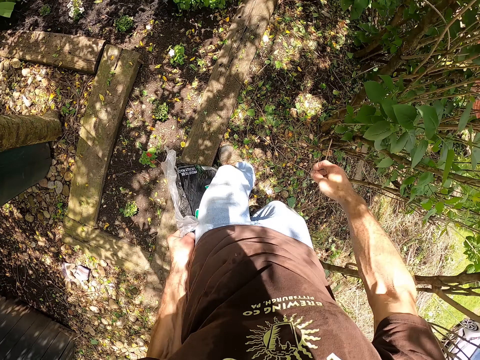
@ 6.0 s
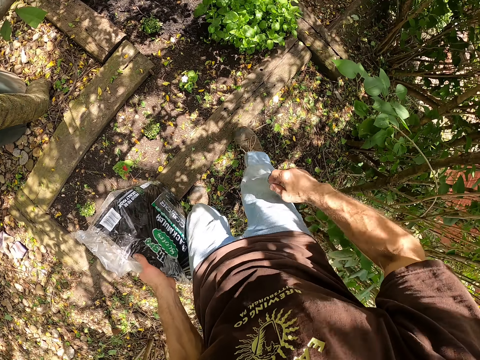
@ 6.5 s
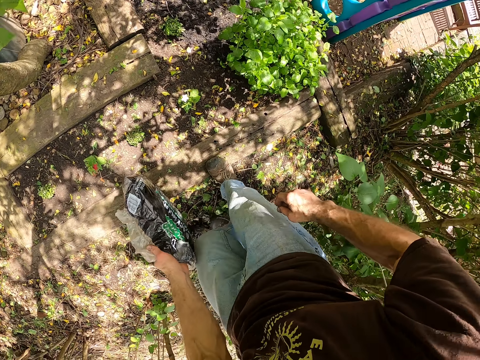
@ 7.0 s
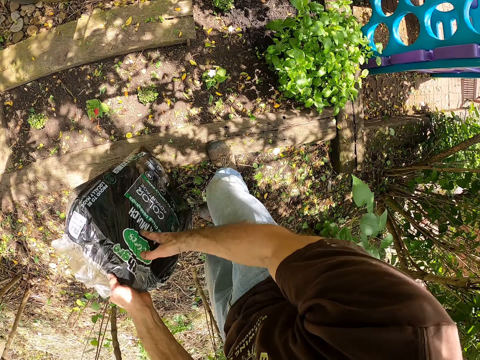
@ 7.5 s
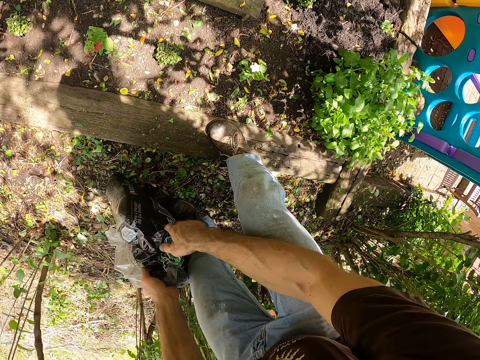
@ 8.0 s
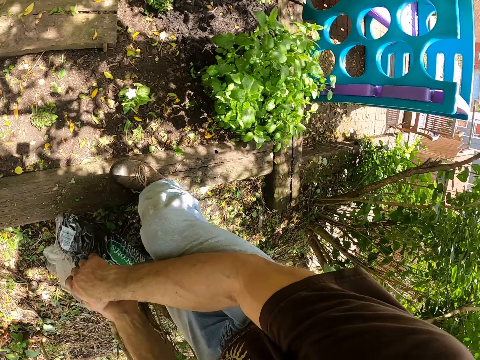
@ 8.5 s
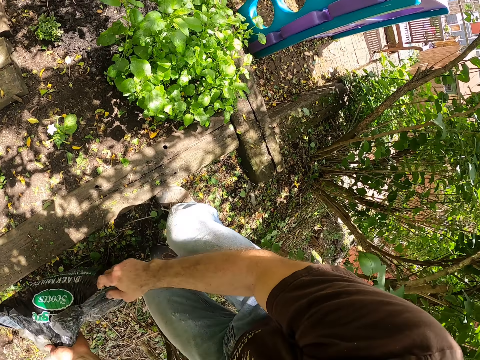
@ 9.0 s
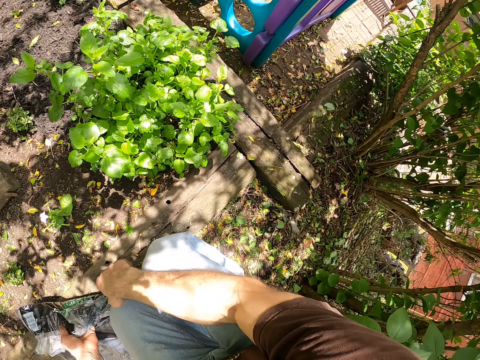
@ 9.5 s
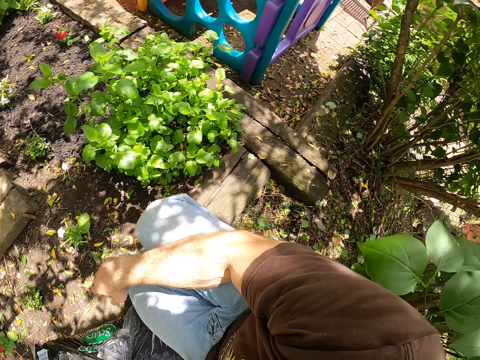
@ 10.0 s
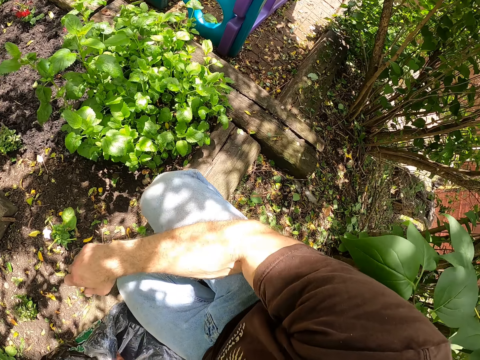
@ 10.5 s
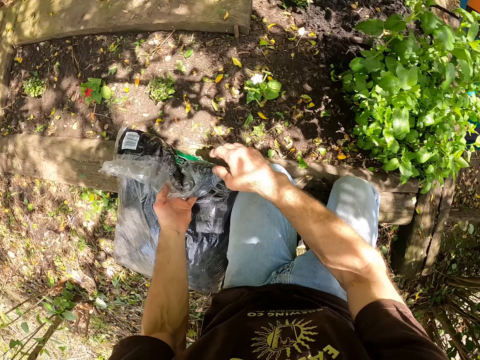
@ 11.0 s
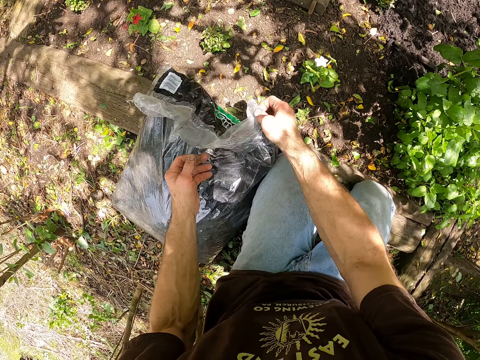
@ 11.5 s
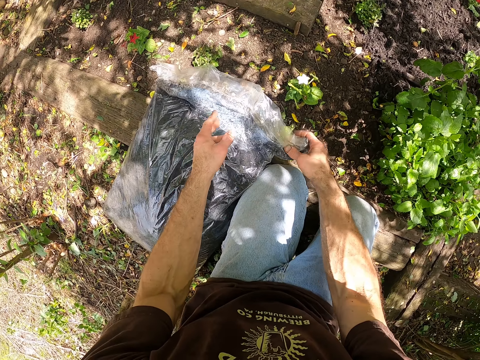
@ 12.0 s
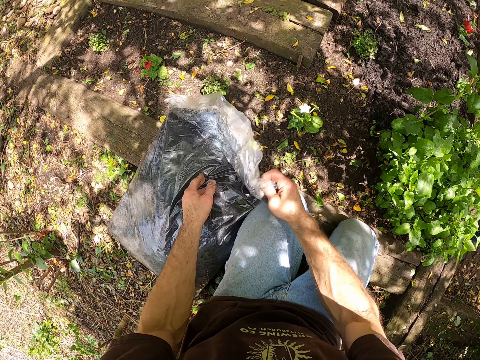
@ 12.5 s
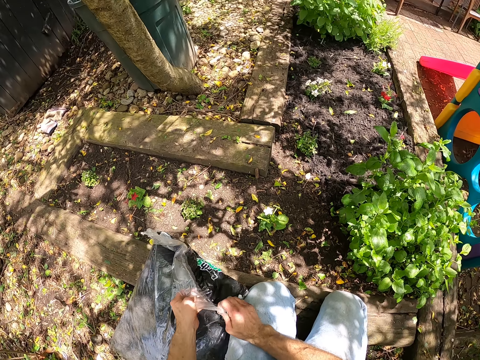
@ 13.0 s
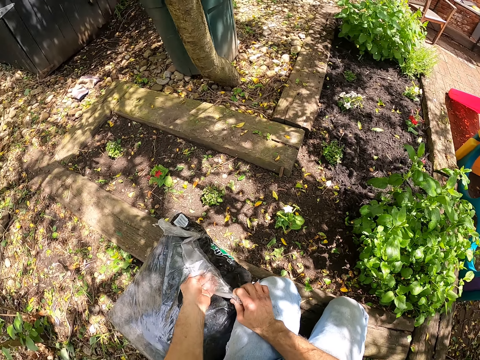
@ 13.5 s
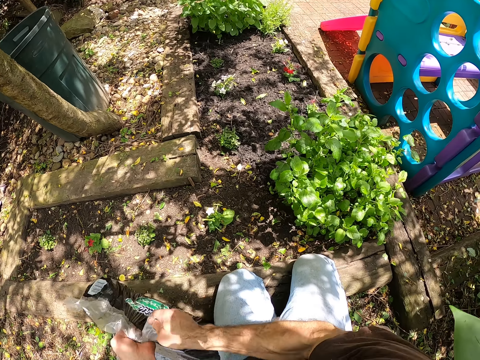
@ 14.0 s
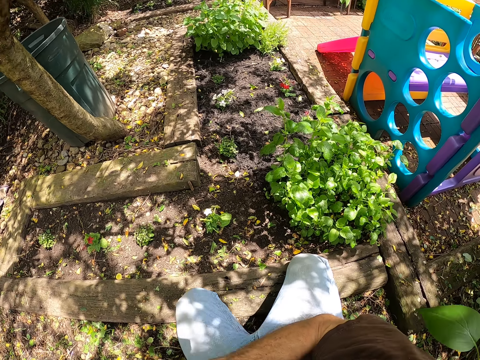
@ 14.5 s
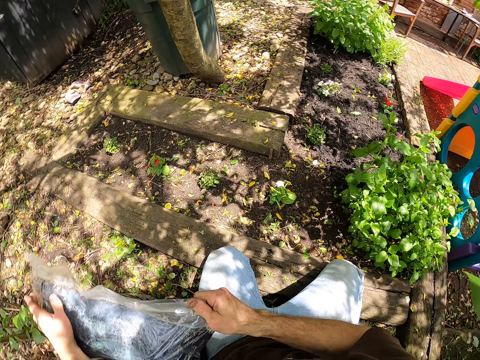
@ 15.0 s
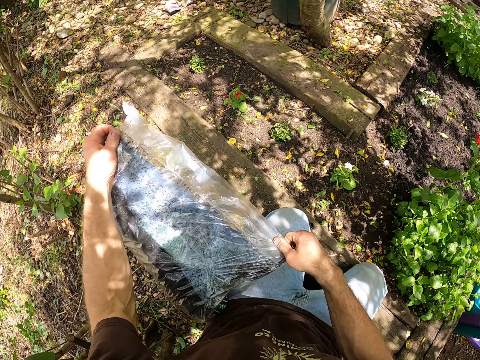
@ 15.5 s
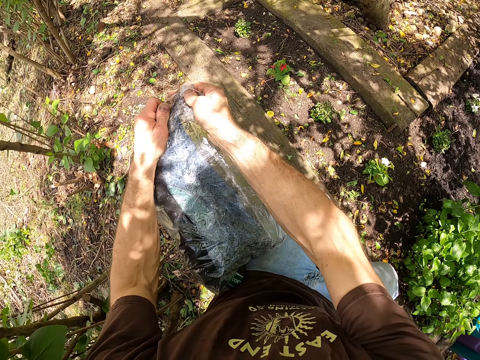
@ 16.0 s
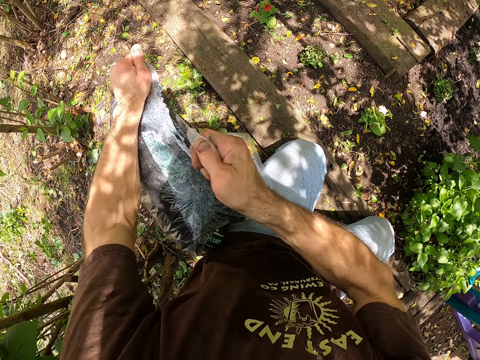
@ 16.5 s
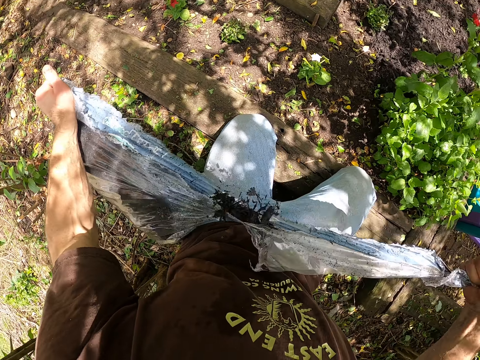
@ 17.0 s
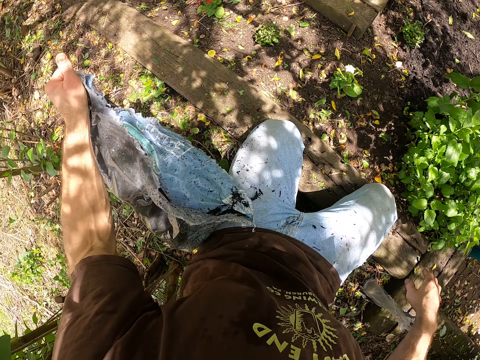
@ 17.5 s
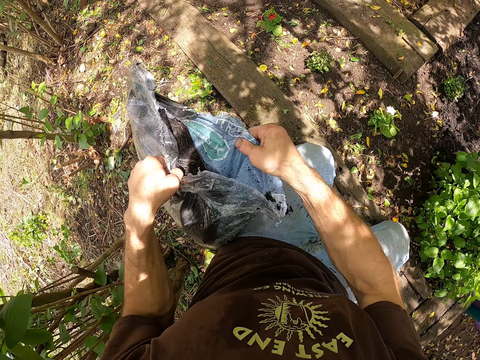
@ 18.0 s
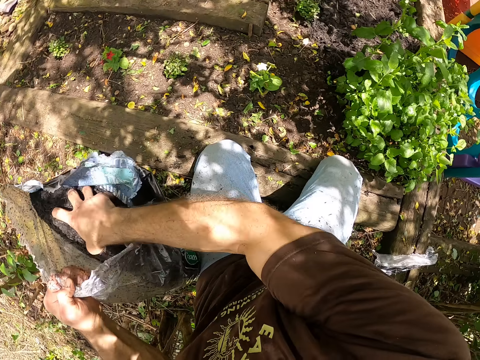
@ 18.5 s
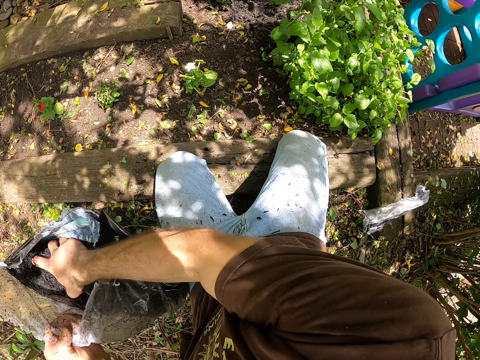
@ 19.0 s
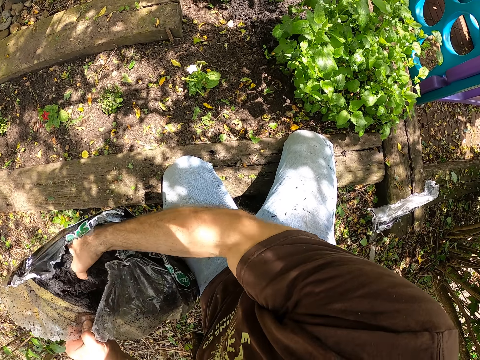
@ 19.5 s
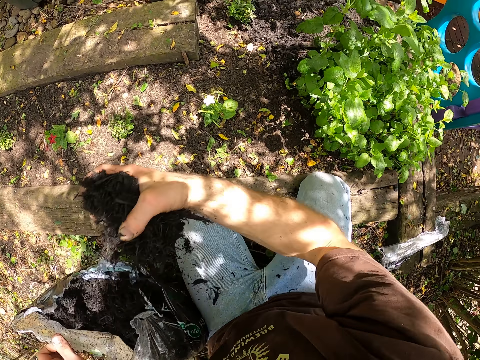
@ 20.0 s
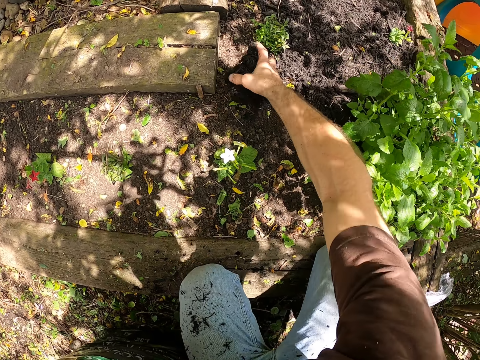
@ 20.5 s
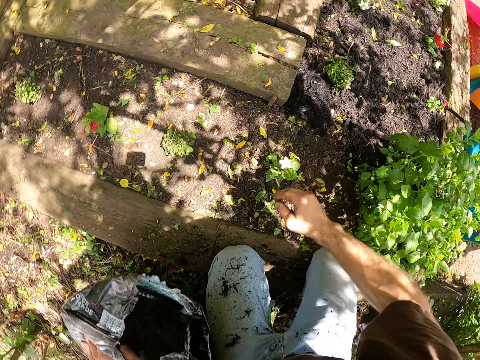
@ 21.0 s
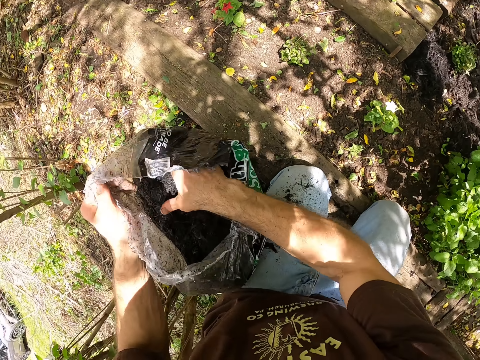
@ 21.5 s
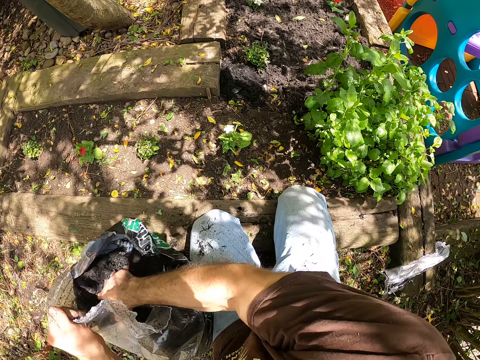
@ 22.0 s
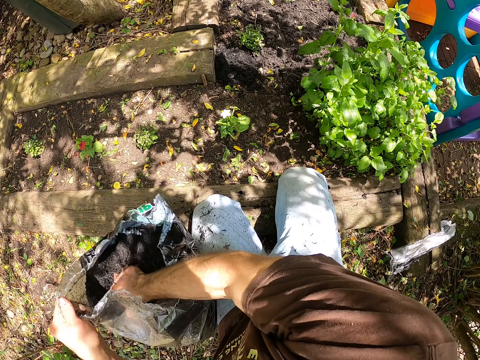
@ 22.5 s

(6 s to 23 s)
The camera wearer walks in the garden with the manure bag in his hand. He drops the bag on the ground. He bends down on his knees. He opens the bag with his hands. He tears the manure bag. He scoops the soil or manure from the bag to the ground.

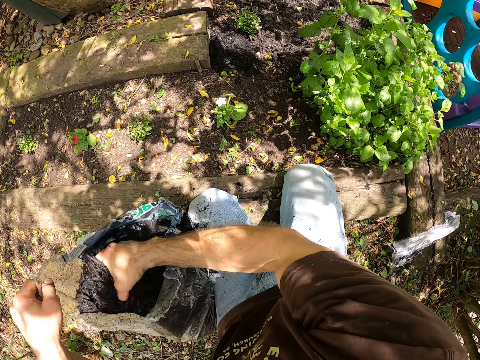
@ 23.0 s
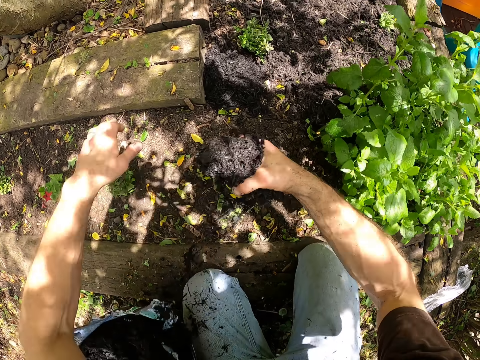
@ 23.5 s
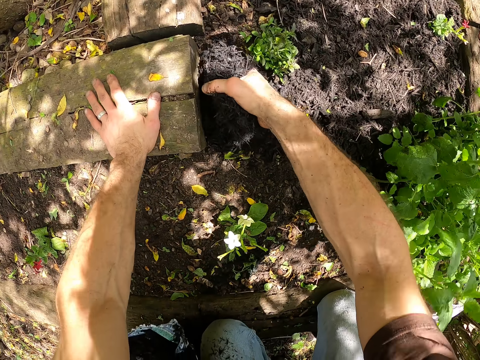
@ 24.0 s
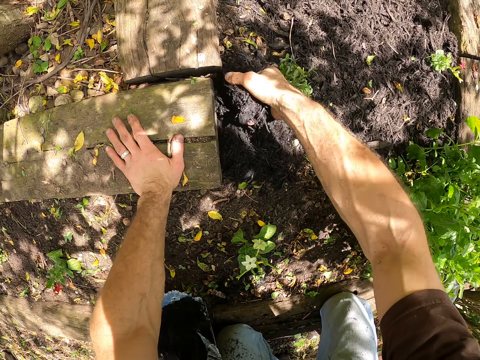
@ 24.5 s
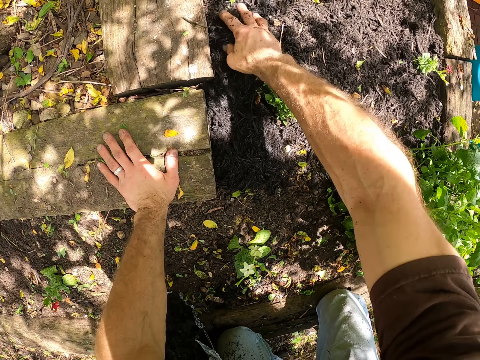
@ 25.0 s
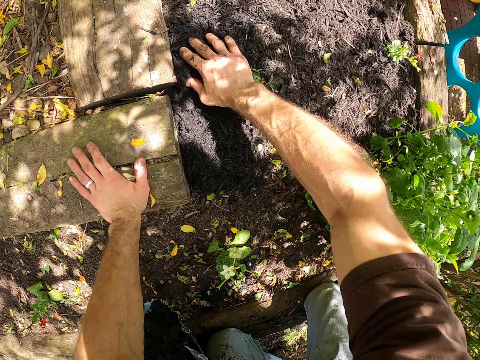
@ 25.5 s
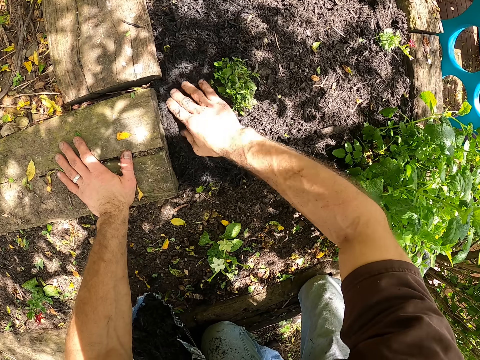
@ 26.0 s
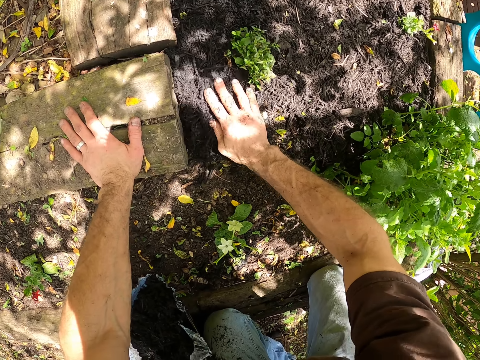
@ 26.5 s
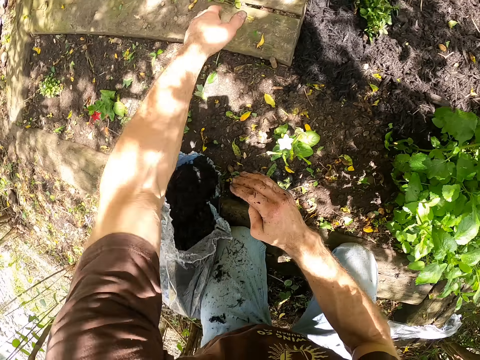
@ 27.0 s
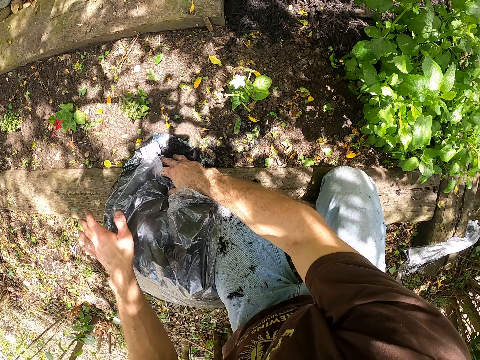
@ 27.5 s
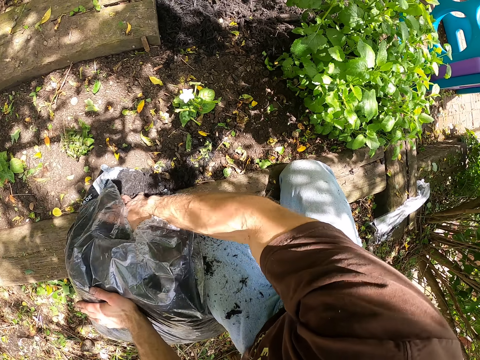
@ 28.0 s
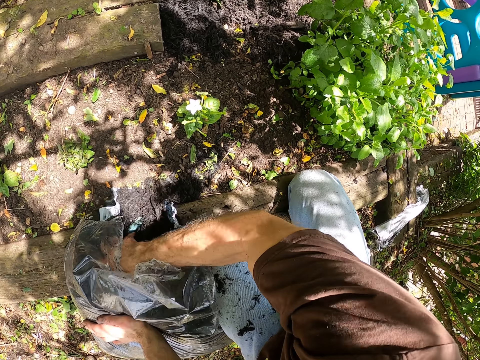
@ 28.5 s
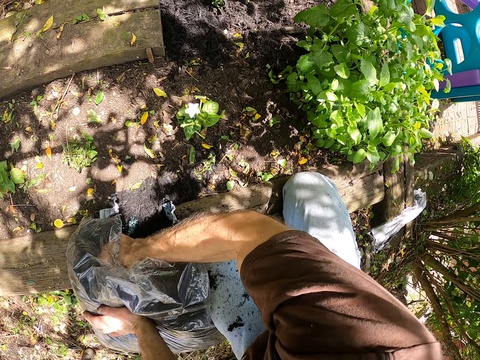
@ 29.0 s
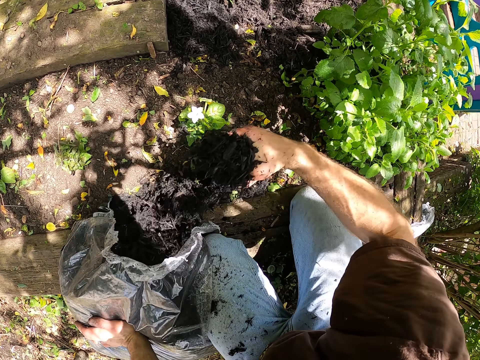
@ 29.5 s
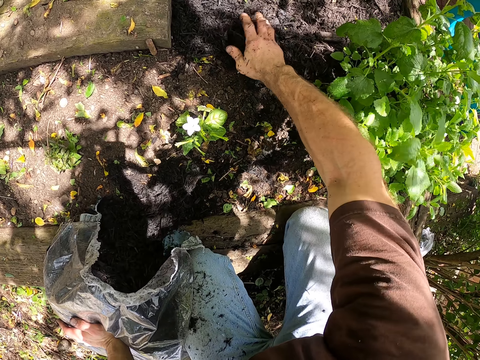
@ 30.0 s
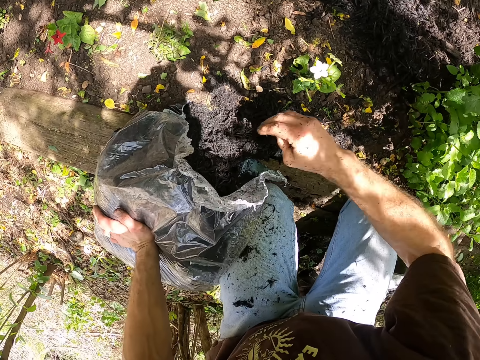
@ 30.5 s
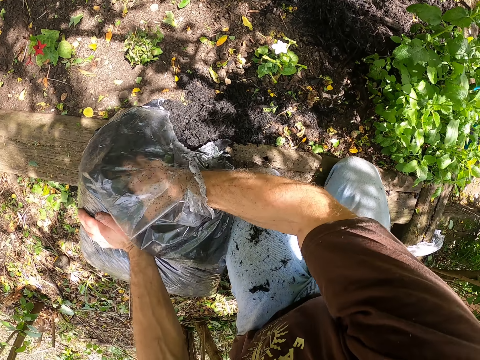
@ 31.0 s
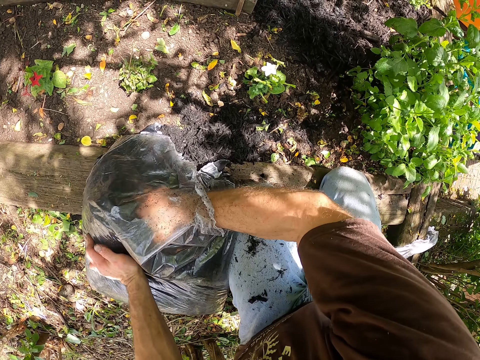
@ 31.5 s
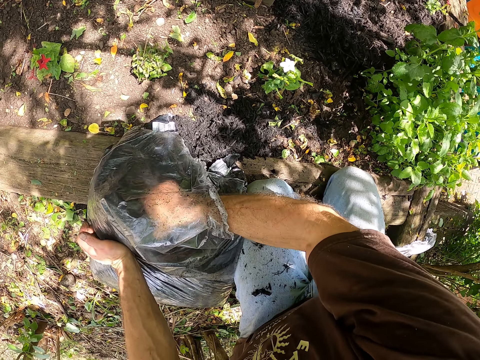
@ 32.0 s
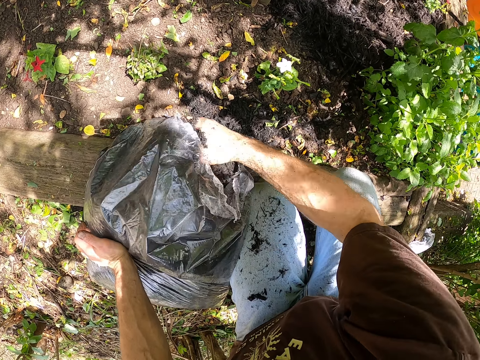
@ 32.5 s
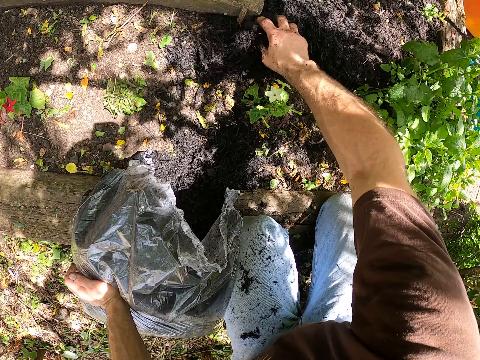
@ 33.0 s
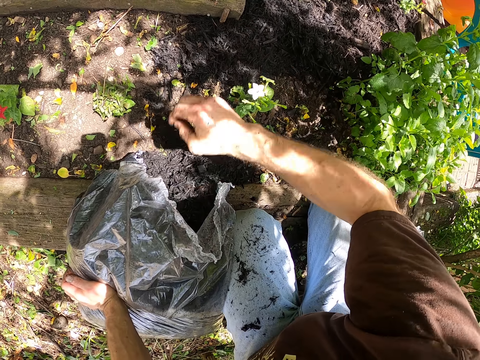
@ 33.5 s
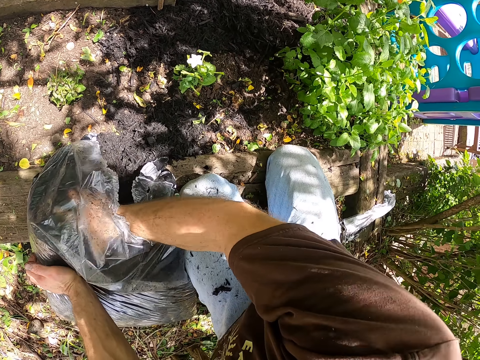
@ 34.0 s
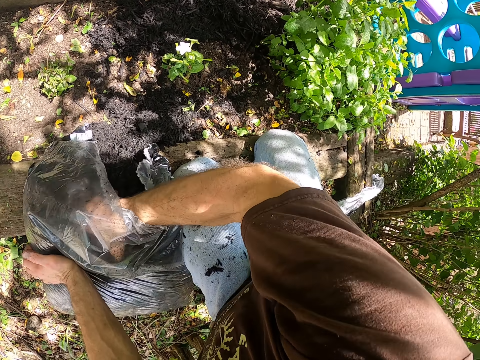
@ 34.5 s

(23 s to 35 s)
The camera wearer puts the manure on the plant. They take the manure. They put the manure on the plant. They take the manure. They put the manure on the plant.
